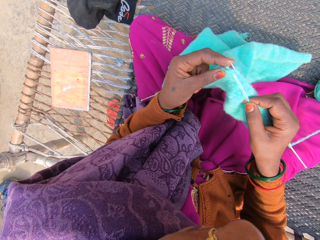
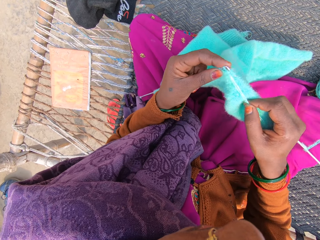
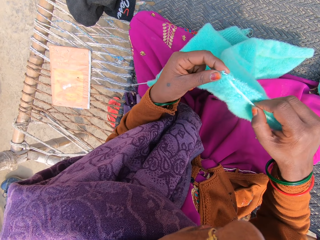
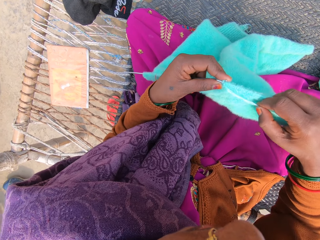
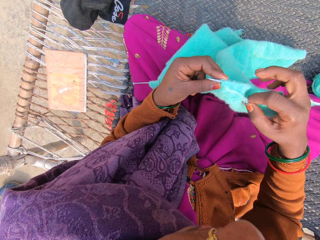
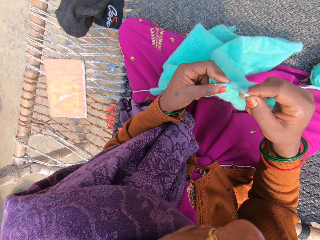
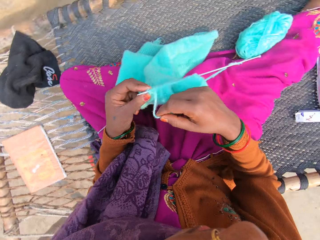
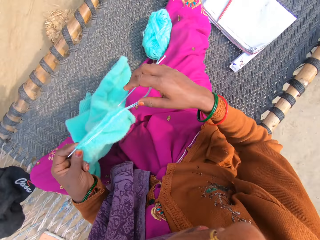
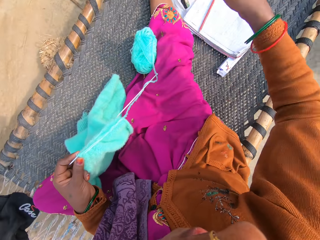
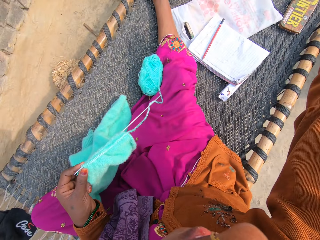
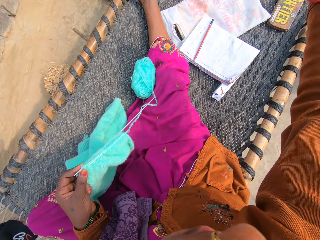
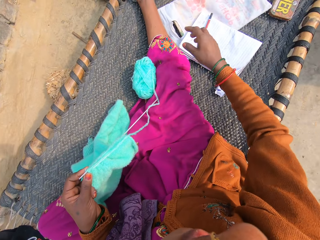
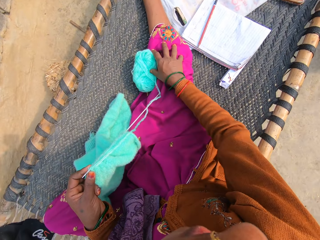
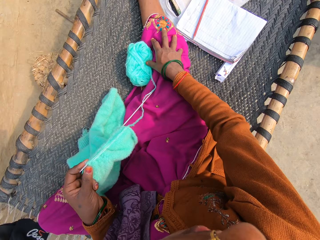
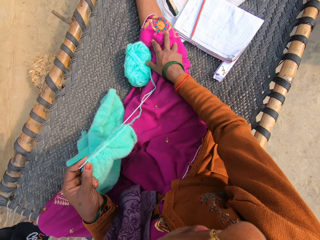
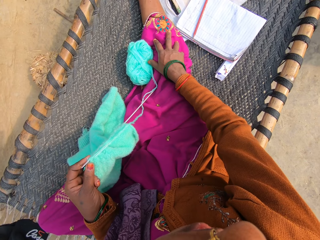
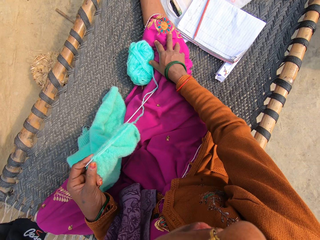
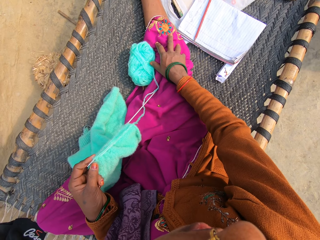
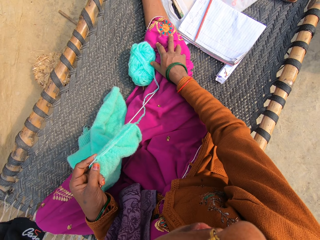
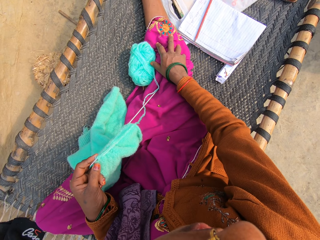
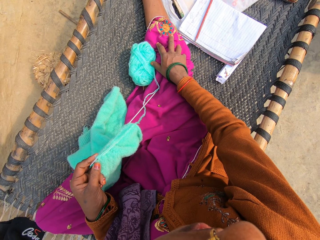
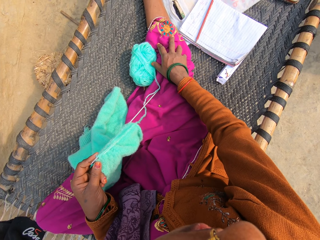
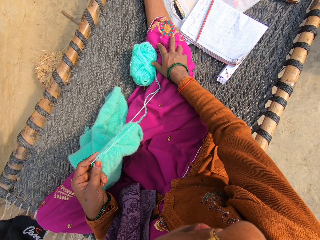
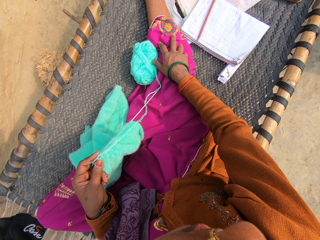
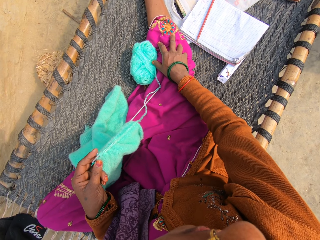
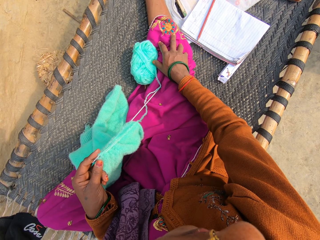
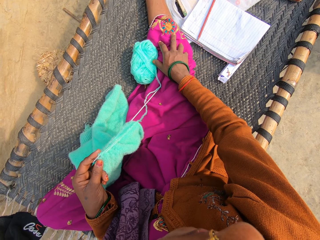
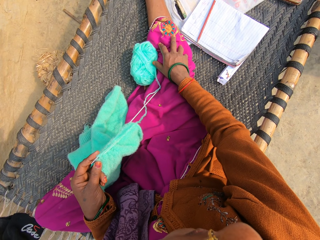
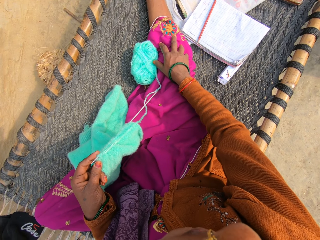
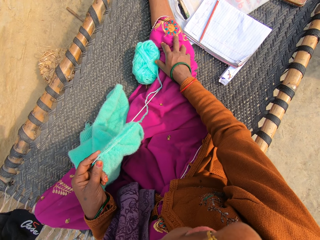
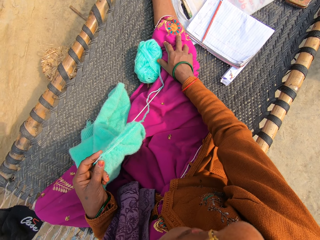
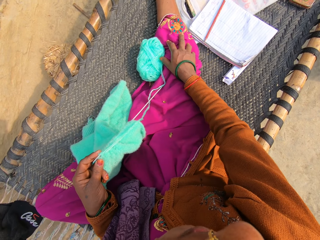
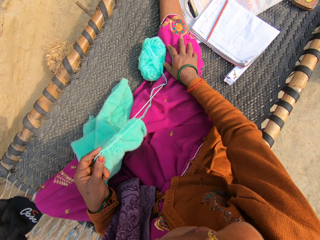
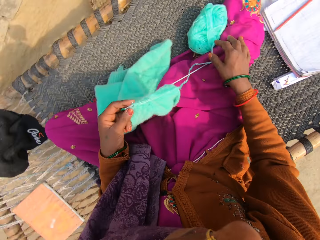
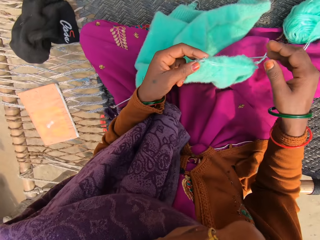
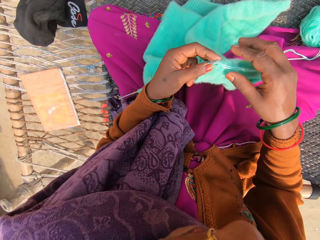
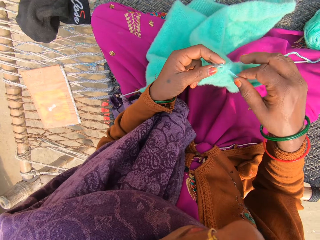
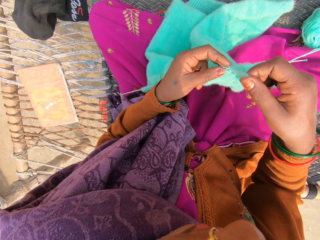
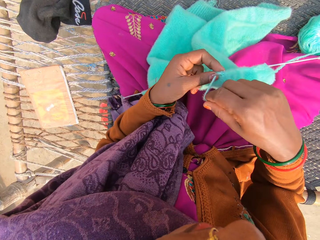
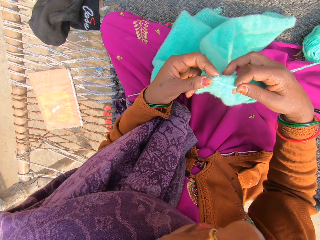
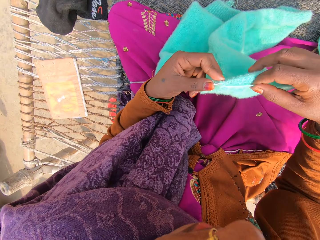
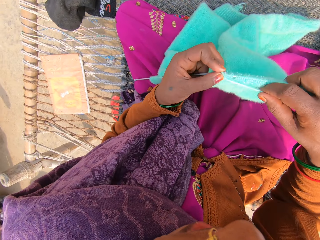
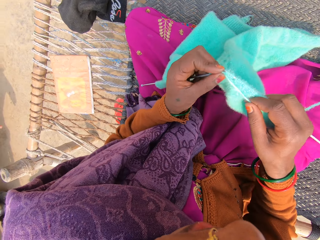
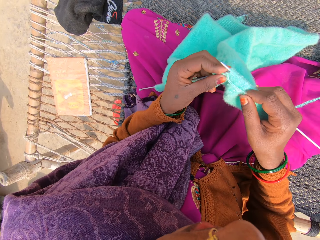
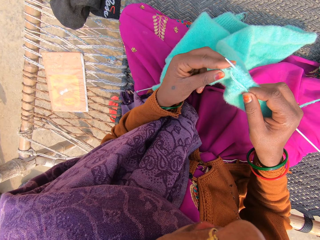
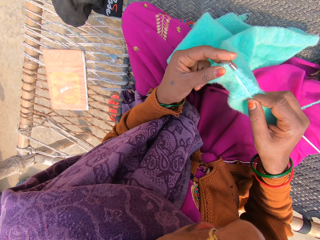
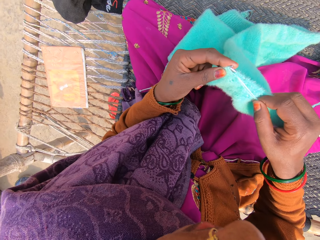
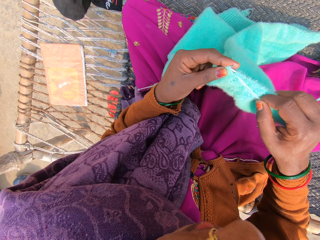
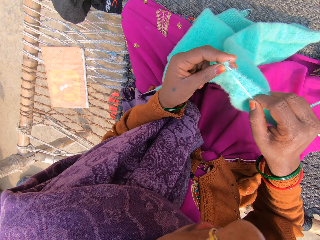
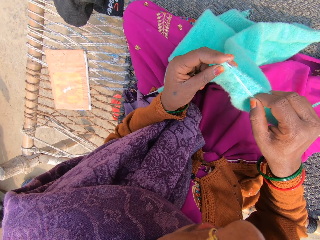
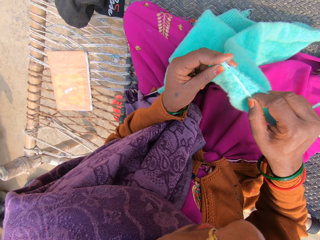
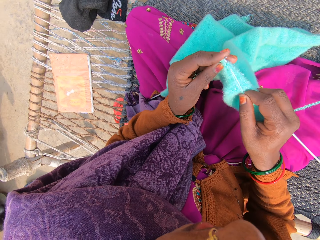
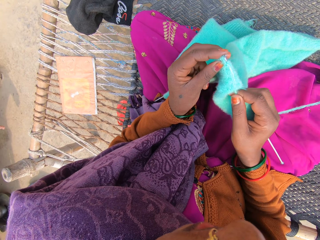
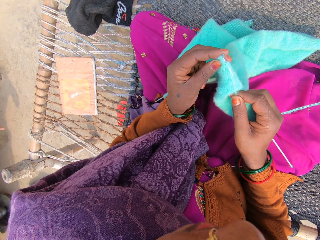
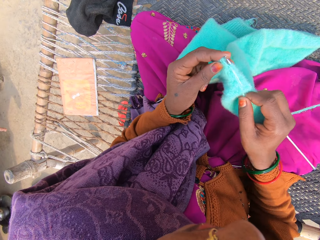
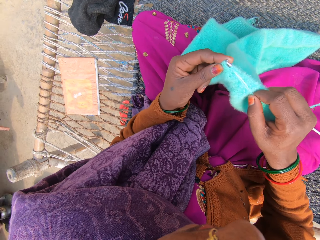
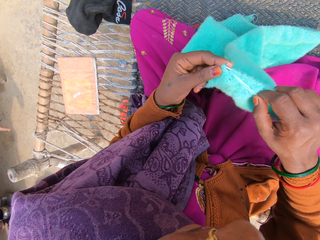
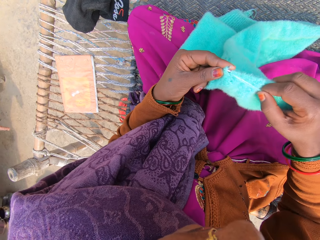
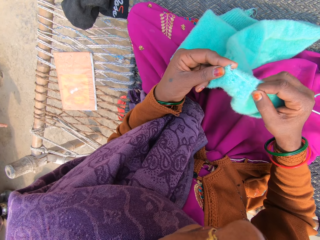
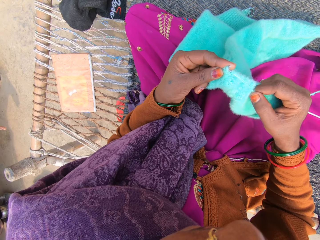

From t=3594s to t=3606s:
The camera wearer points at something. She places her right hand on her right leg. She knits a sweater with a knitting needle and a yarn.

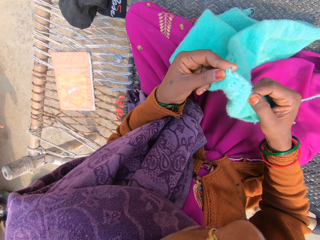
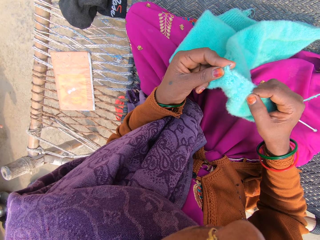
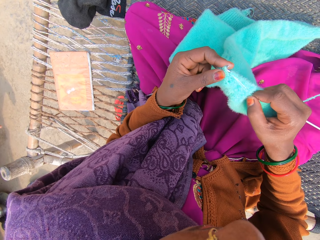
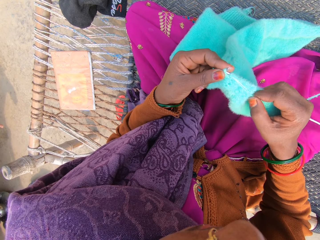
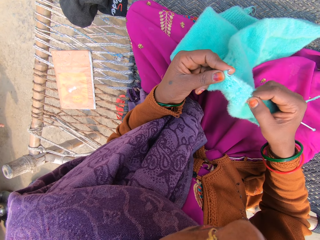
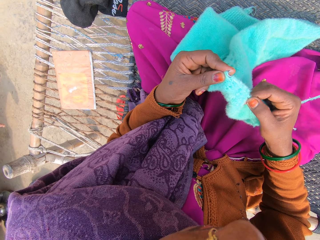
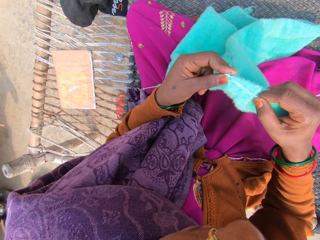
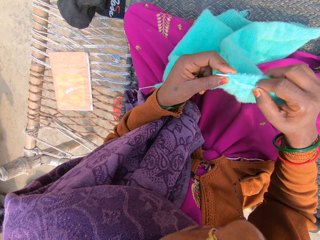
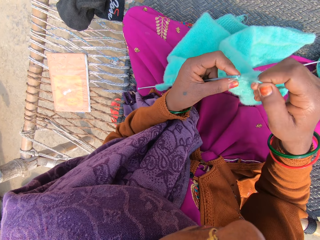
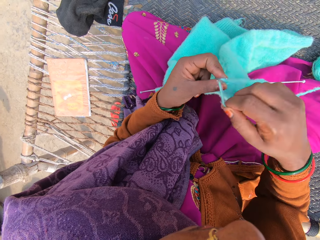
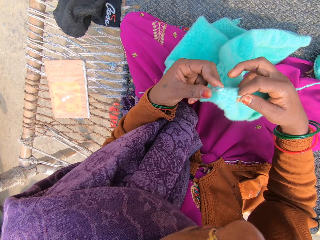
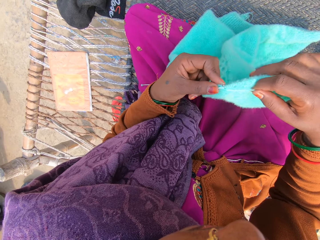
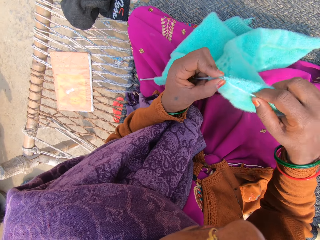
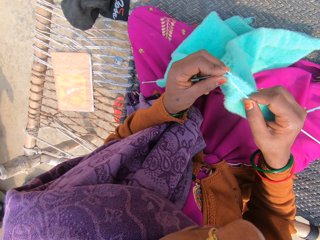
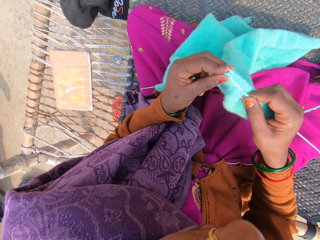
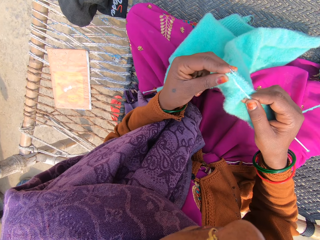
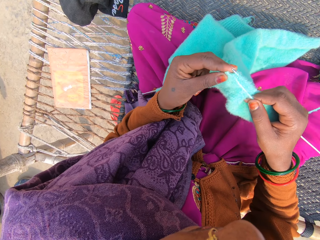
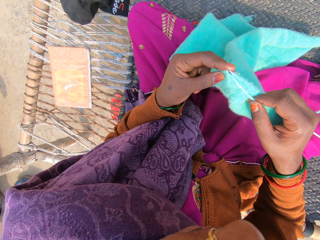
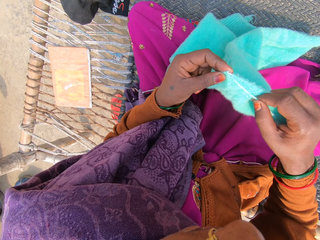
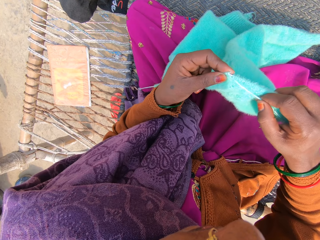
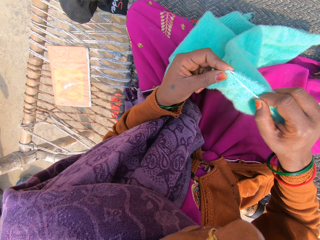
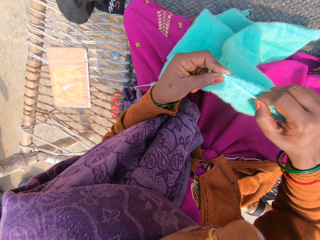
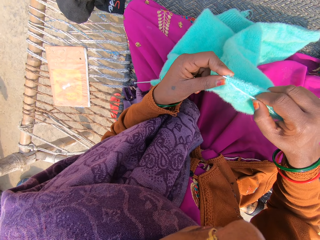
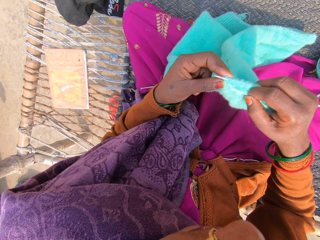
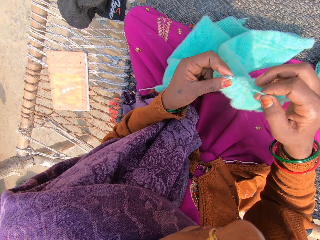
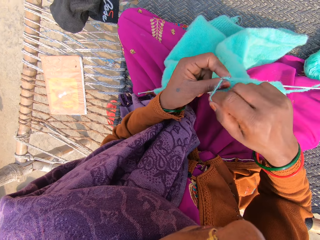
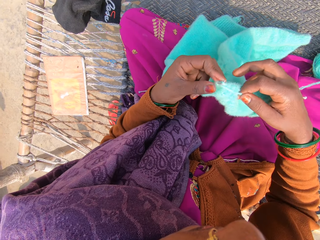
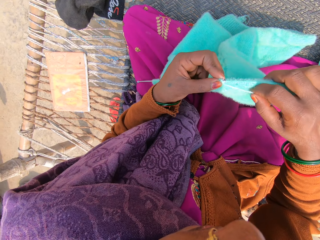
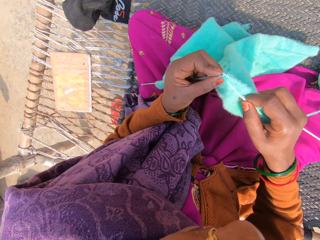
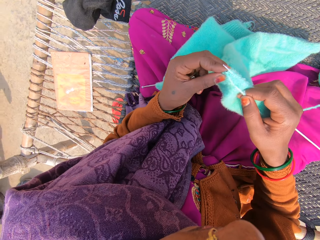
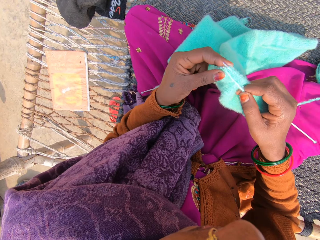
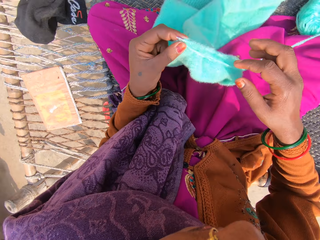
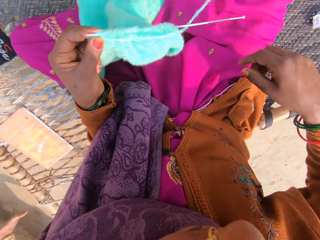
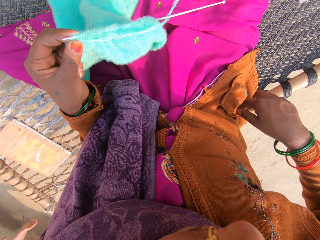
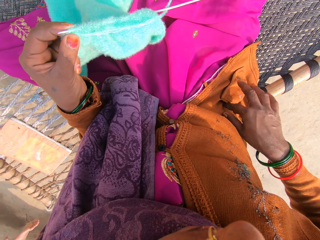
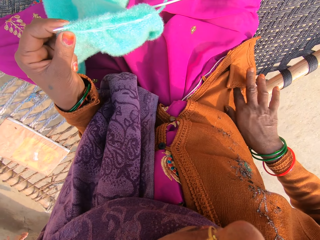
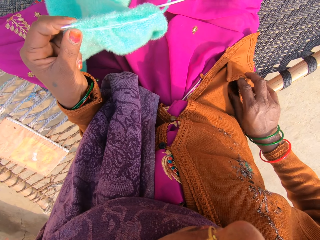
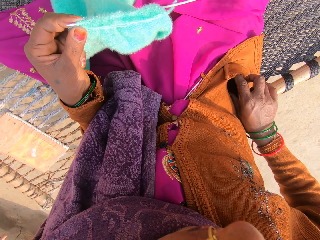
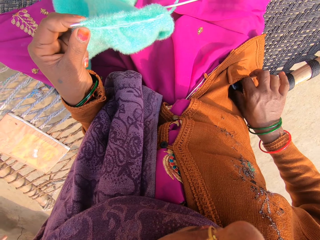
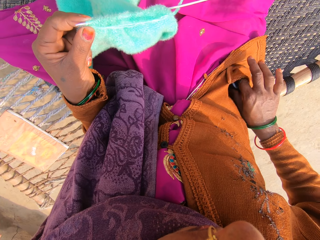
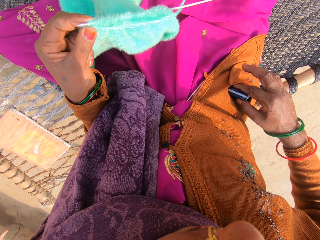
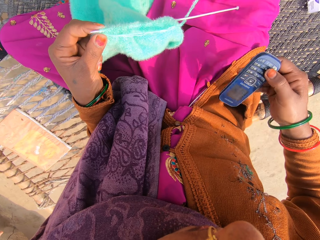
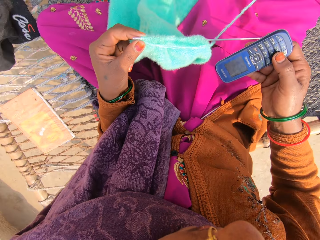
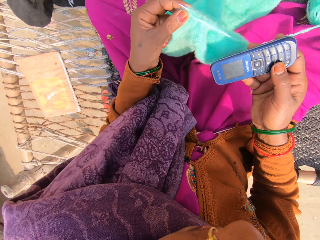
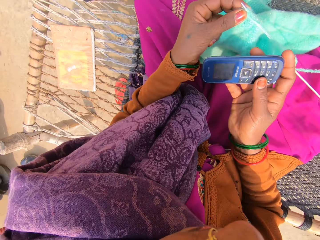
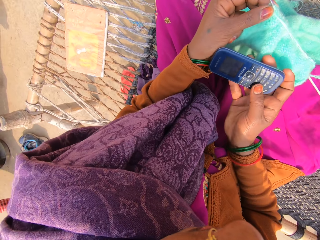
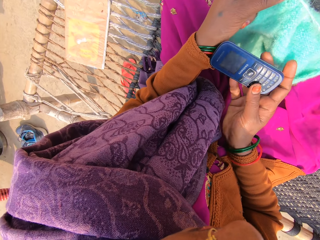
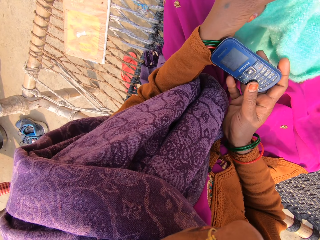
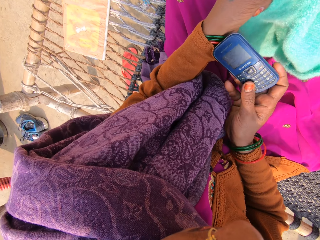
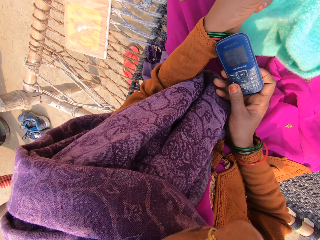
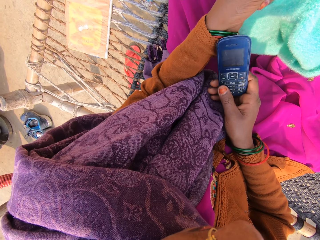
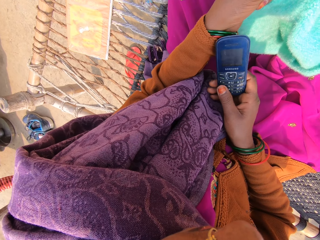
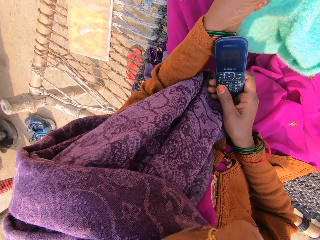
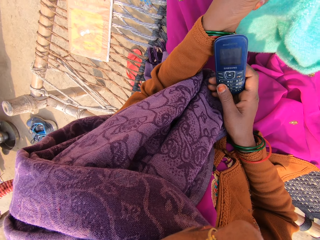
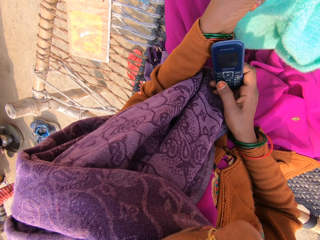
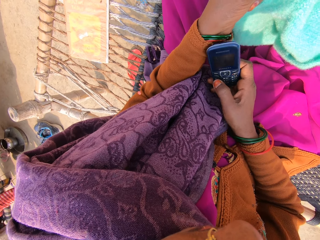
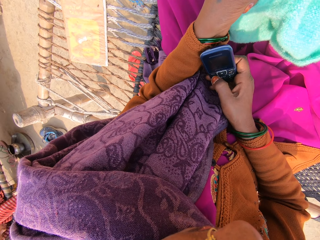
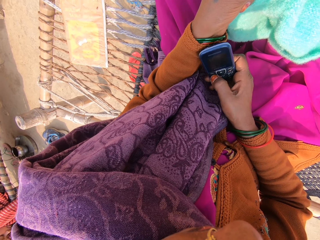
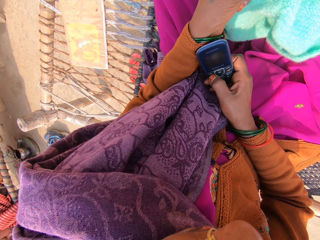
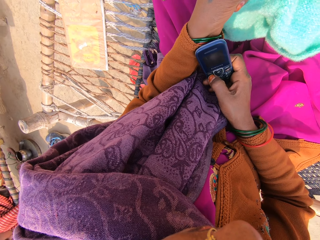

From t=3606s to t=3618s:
The camera wearer brings out a mobile phone from her pocket with her right hand.
